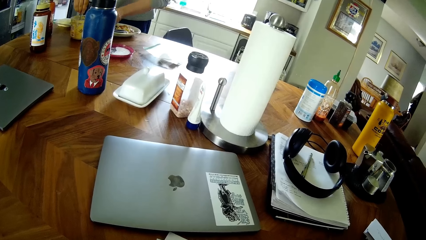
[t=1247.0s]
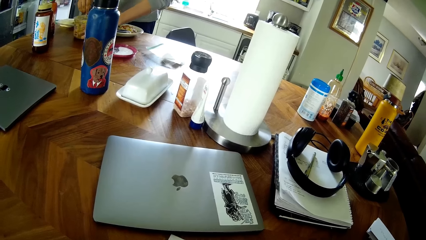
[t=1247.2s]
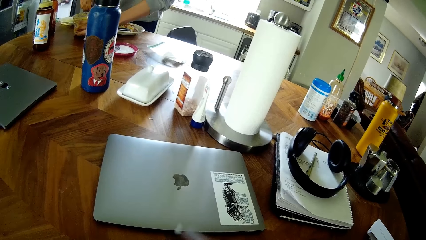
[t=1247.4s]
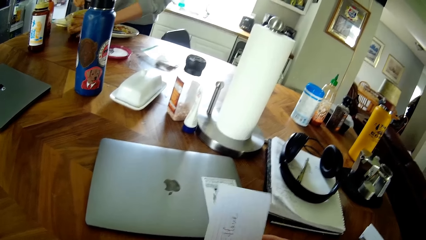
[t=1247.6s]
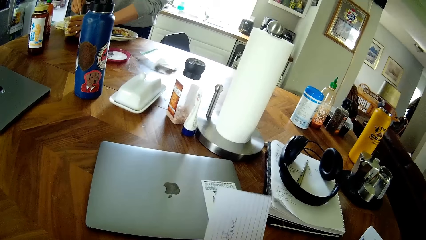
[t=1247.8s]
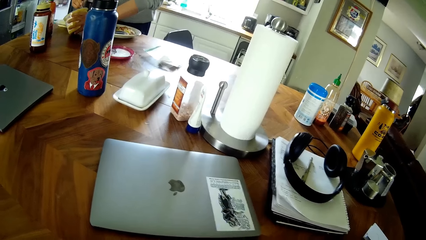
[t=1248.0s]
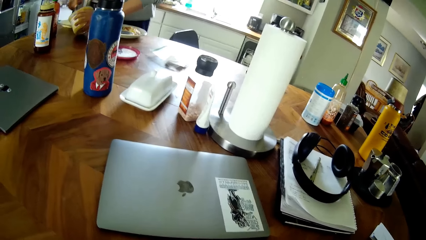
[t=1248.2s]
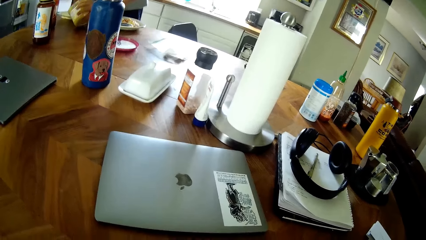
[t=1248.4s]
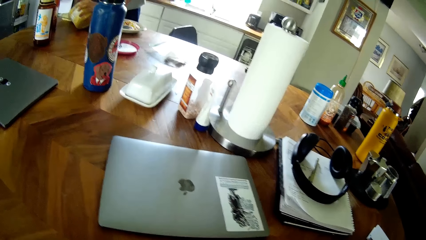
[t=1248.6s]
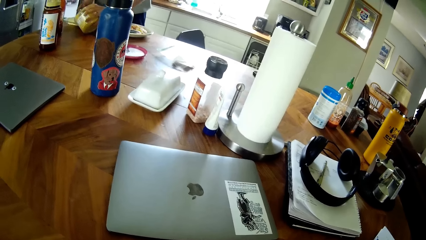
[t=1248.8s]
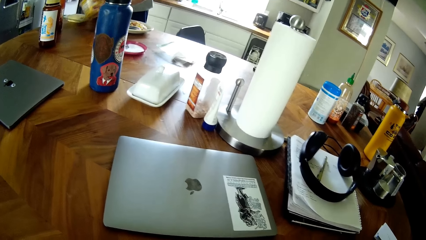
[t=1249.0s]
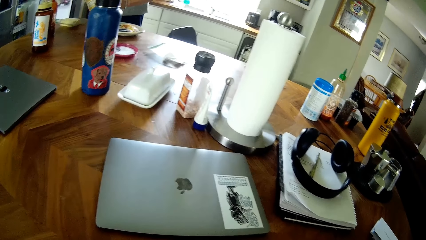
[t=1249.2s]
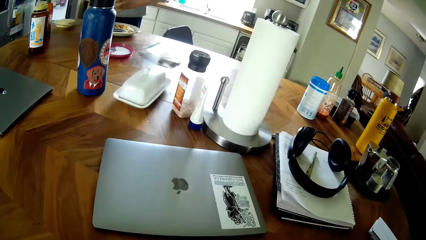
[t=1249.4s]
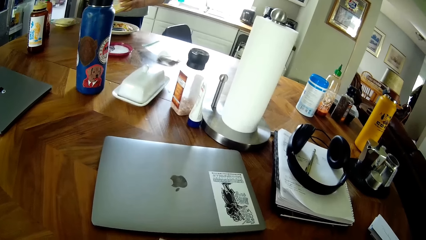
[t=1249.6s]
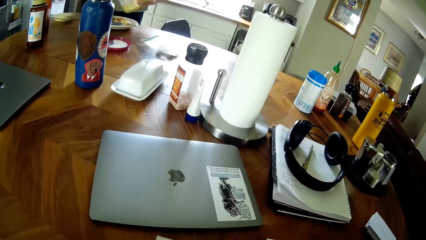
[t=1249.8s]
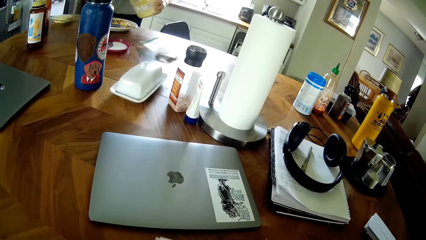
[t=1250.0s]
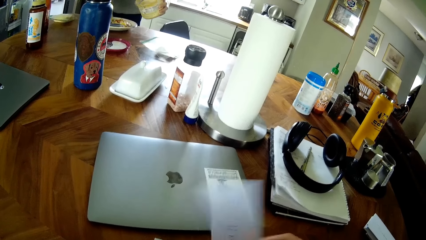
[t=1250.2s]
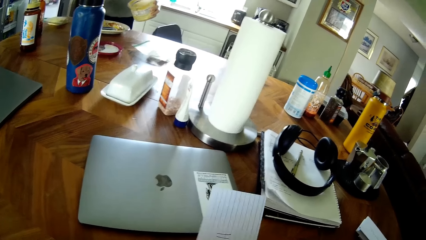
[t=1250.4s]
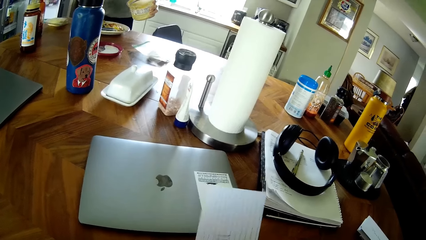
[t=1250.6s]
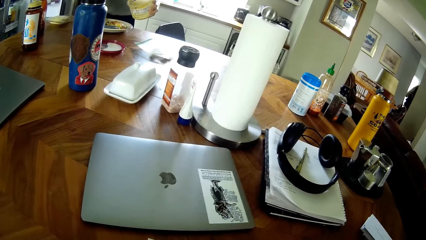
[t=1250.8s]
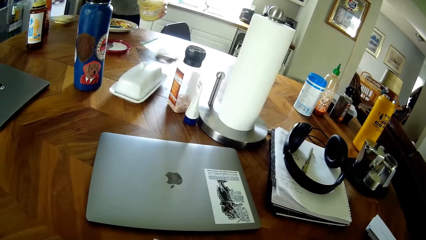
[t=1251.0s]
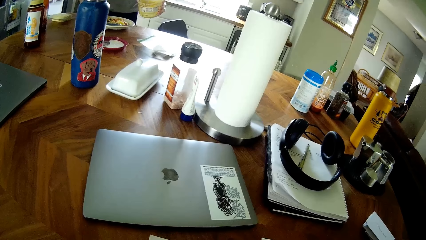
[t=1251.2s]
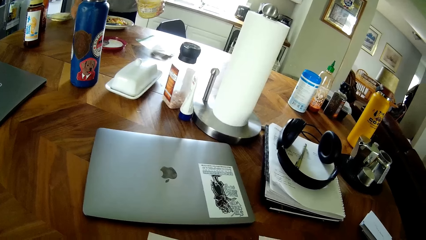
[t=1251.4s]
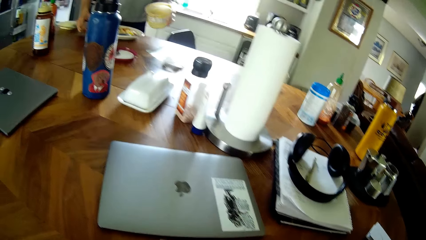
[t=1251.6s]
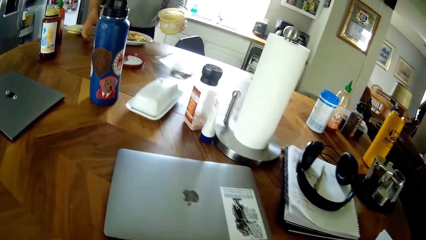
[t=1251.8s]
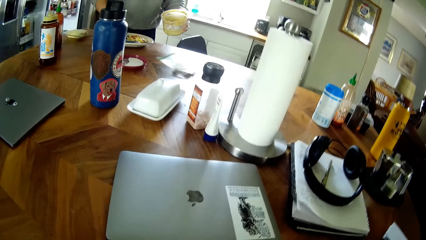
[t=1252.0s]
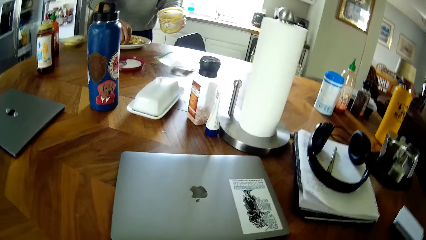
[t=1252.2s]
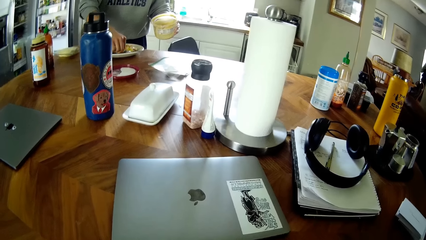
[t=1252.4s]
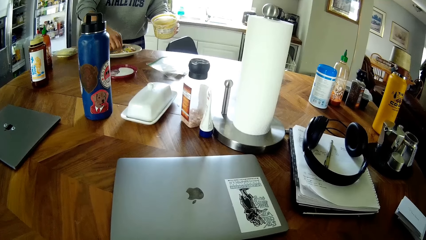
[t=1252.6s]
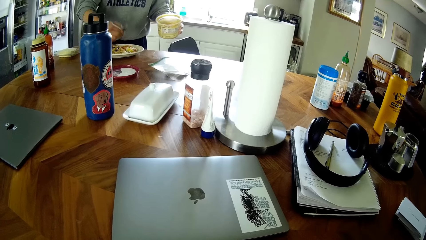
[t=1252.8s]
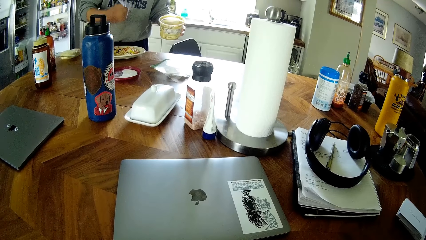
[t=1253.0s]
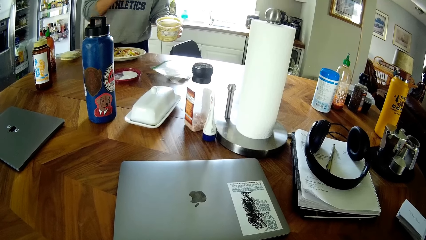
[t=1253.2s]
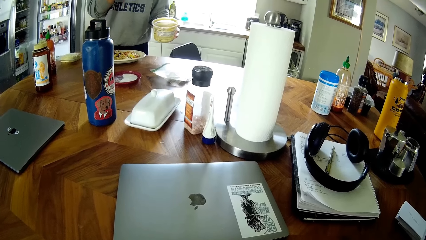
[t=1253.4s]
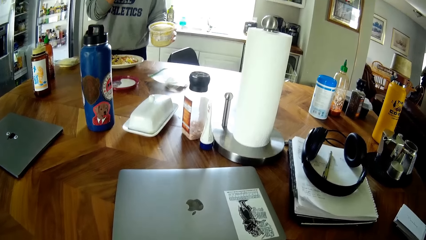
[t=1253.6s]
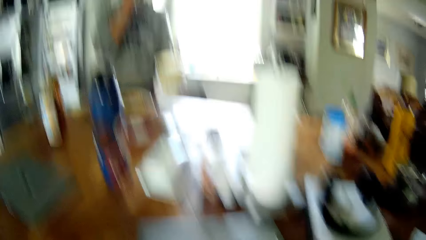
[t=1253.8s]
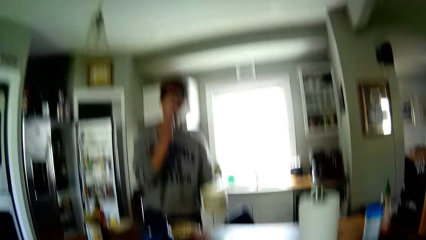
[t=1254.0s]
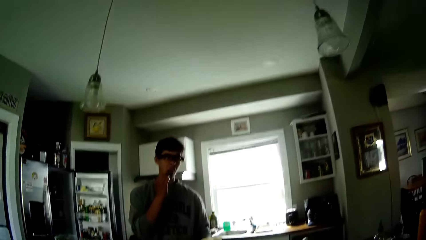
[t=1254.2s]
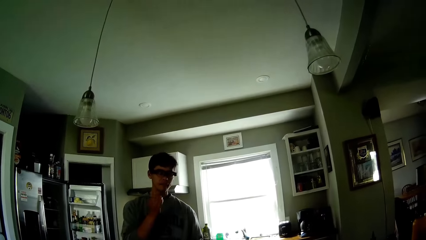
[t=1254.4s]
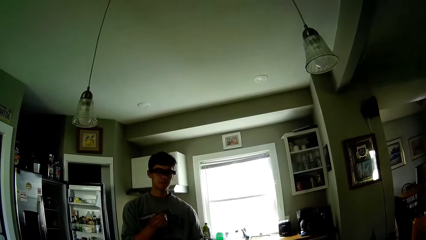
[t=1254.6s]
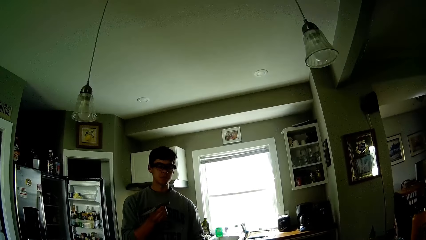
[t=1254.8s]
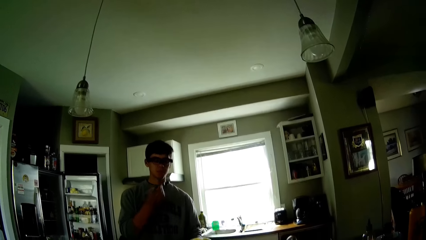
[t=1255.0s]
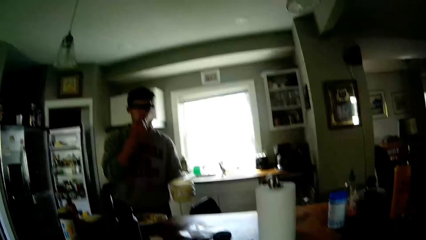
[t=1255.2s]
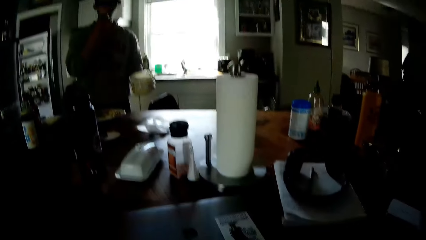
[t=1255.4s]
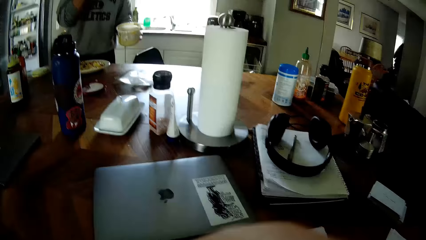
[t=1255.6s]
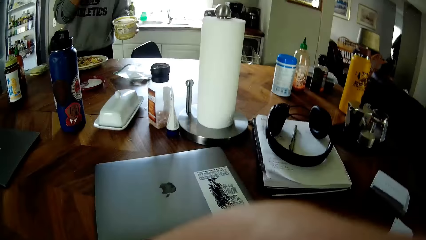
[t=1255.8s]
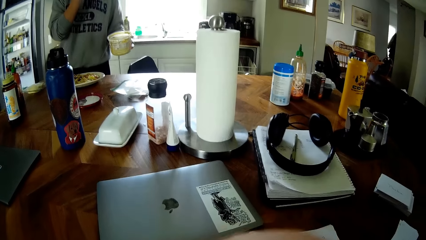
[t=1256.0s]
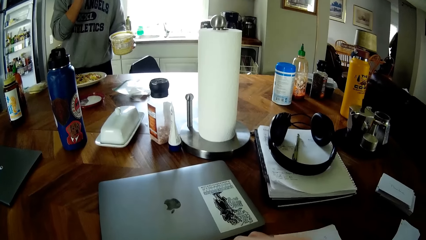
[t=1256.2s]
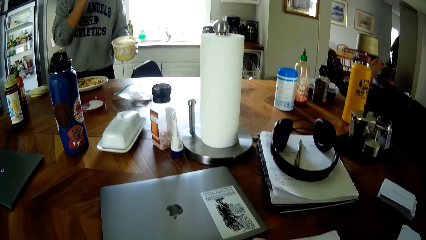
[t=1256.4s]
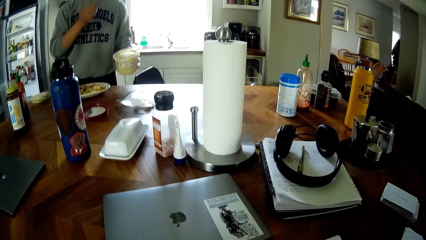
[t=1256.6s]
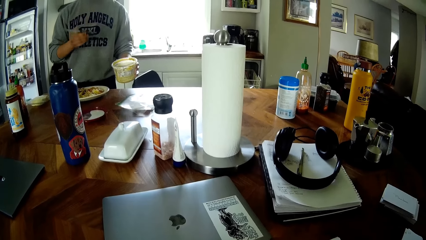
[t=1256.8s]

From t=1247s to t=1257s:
A man scoops some cream from the container onto the plate with the spoon. The man interacts with another man. The first man drops the spoon on the table with his right hand. The first man picks up a knife from the plate with his right hand. The first man licks the knife with his tongue. The camera wearer scratches their face.

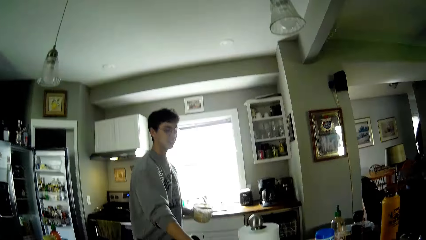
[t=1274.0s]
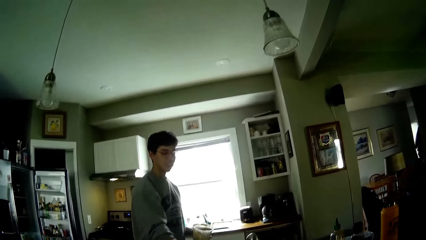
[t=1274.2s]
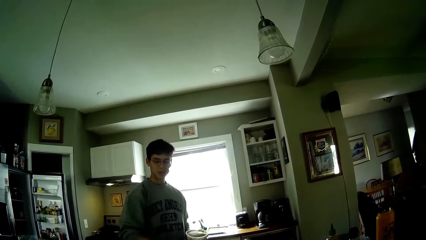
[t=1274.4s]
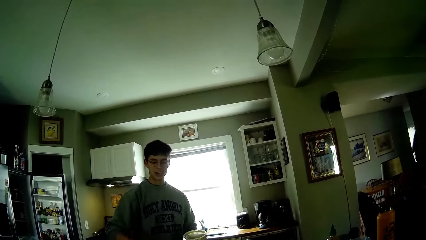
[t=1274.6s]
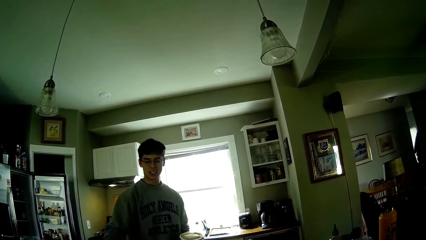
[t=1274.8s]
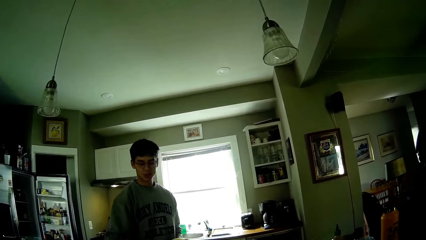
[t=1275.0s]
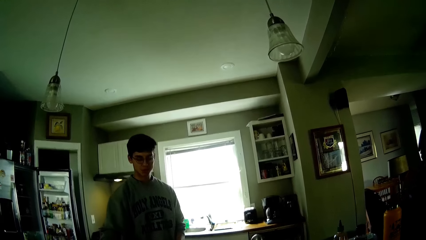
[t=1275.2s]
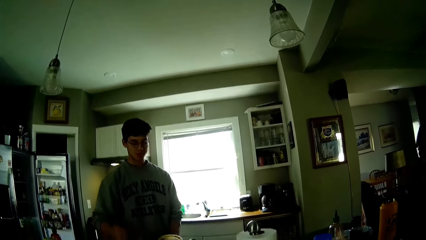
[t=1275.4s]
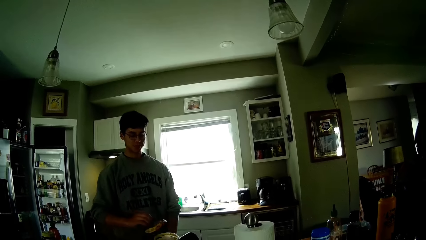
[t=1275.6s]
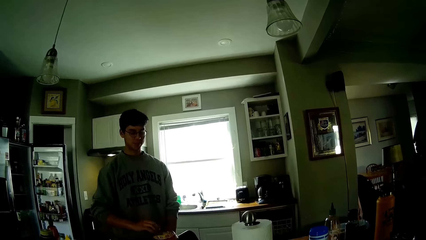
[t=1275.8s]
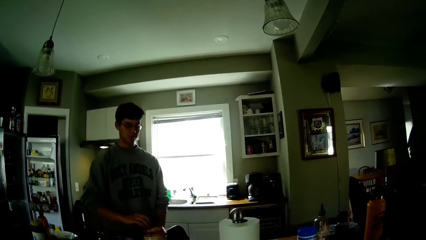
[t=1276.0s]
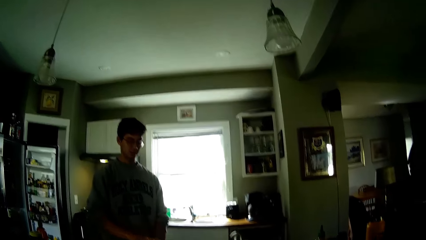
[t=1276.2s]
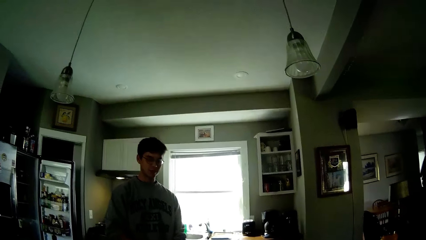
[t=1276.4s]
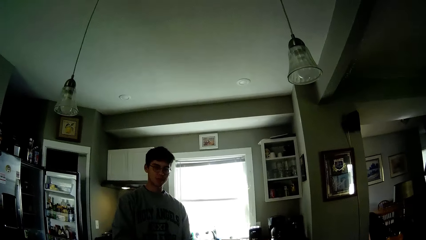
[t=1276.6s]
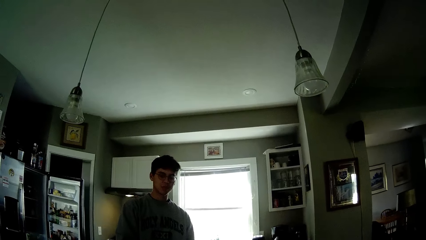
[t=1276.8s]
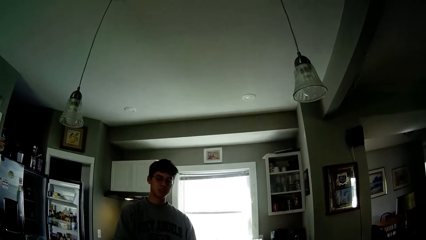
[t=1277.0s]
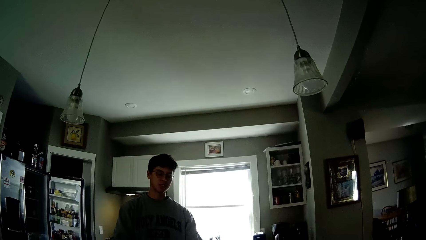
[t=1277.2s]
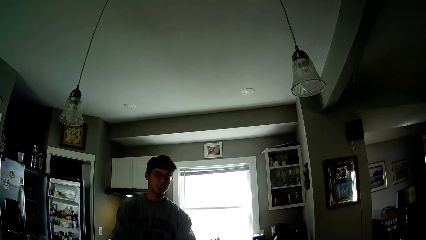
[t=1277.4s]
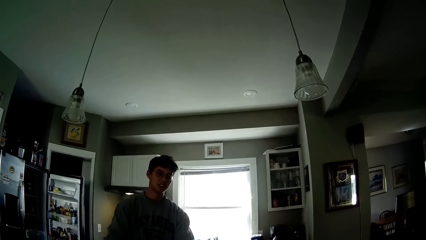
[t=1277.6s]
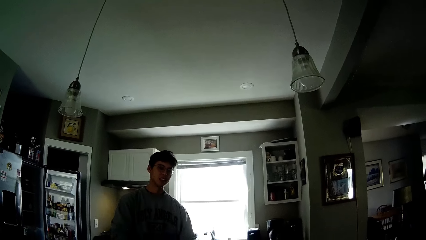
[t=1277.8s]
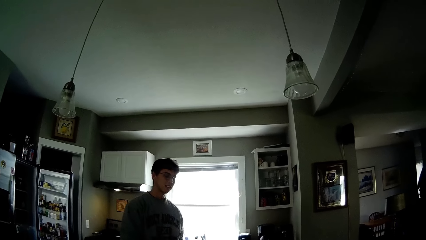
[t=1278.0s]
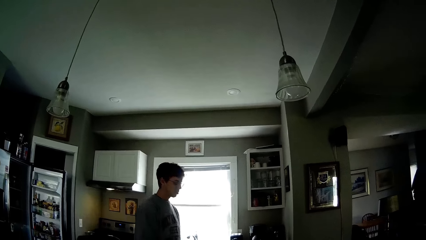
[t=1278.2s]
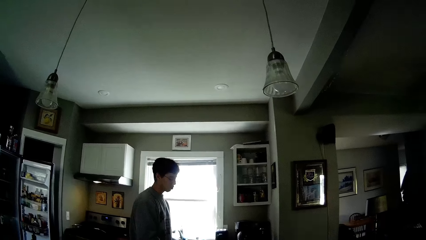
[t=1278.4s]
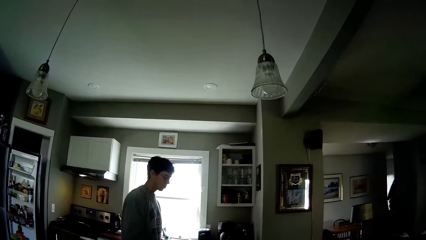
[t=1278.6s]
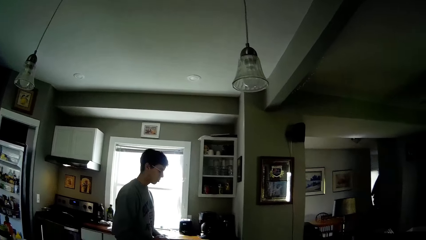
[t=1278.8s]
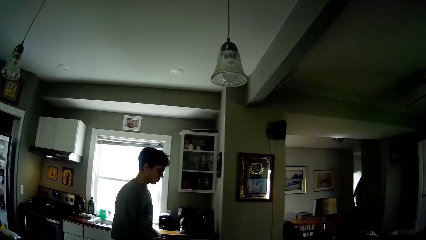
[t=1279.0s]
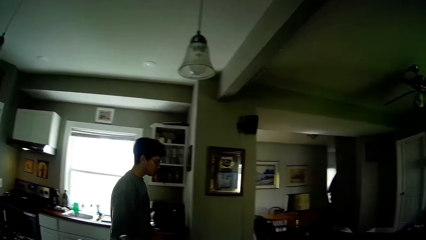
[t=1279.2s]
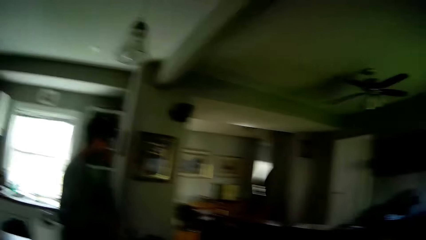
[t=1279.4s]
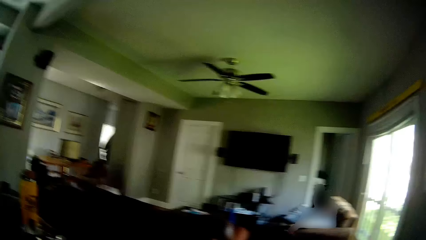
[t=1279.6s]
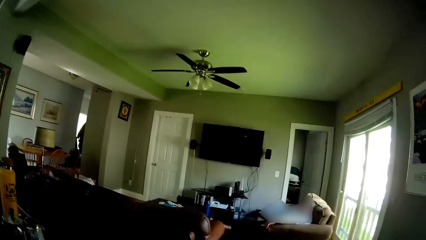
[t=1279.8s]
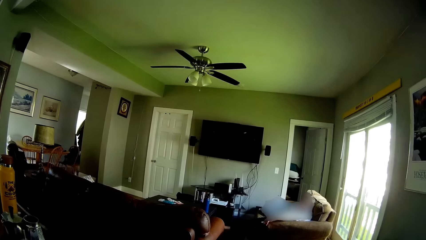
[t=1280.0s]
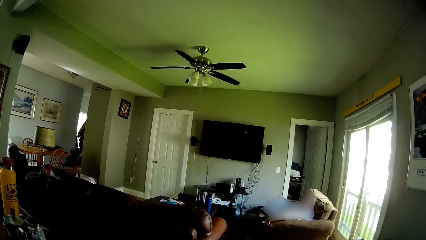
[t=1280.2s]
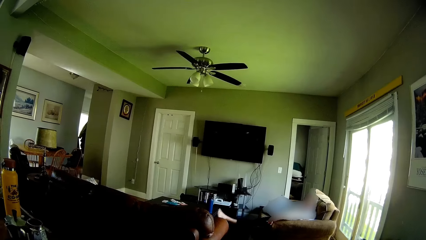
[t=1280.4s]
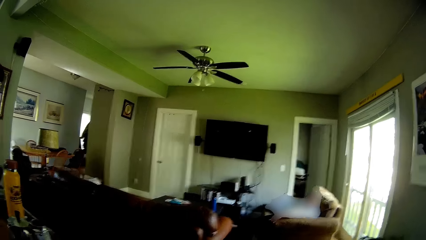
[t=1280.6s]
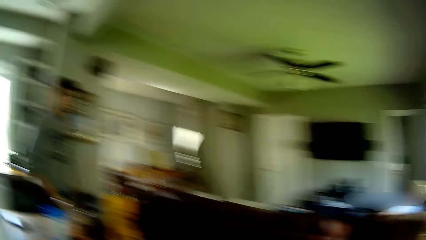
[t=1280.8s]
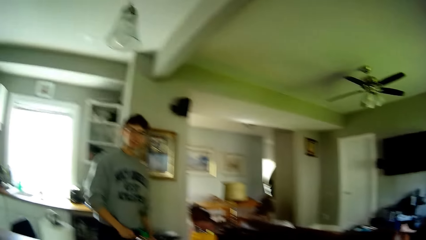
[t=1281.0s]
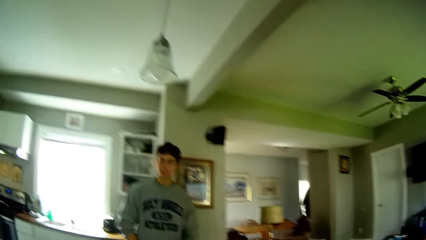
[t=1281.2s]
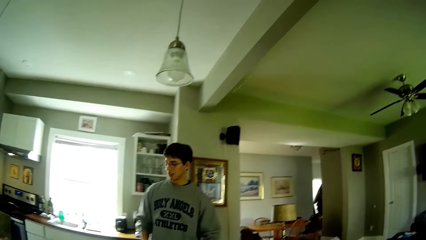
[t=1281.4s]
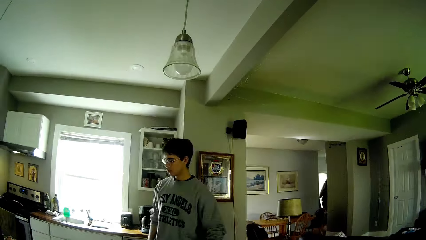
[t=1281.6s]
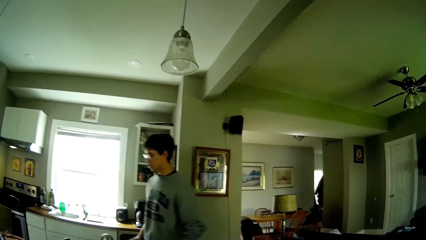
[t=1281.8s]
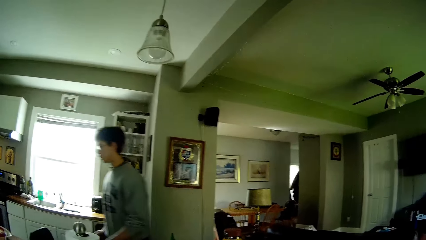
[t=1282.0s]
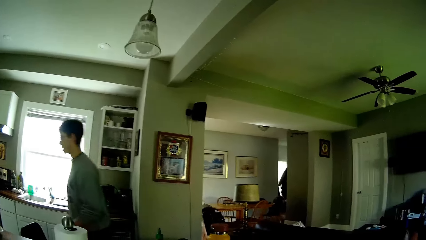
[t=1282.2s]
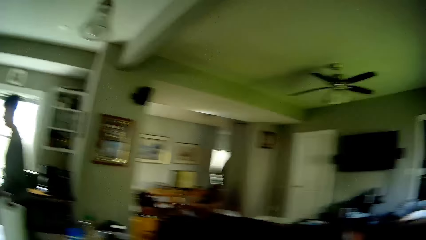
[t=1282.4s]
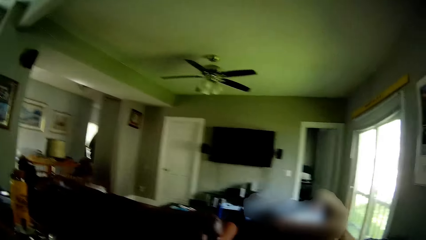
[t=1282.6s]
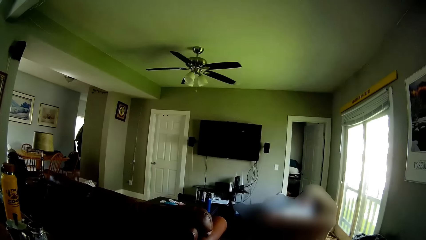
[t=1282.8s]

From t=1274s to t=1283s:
A man drops the spoon on the table with his right hand. The man covers the cream container with the cover.
